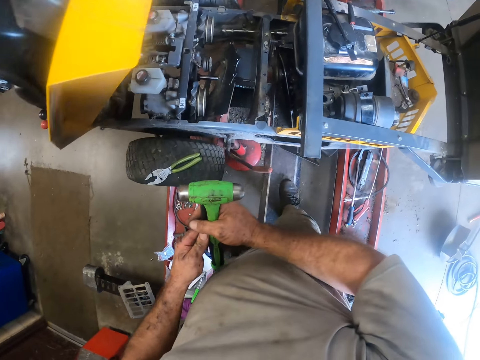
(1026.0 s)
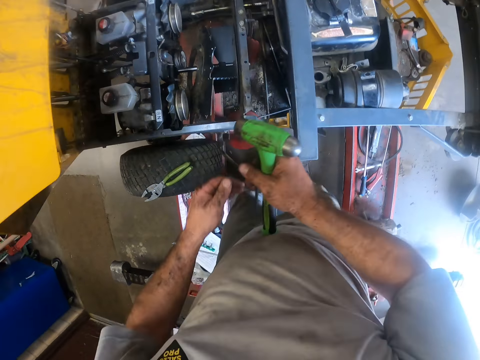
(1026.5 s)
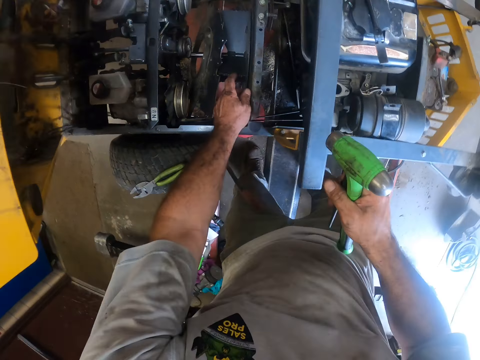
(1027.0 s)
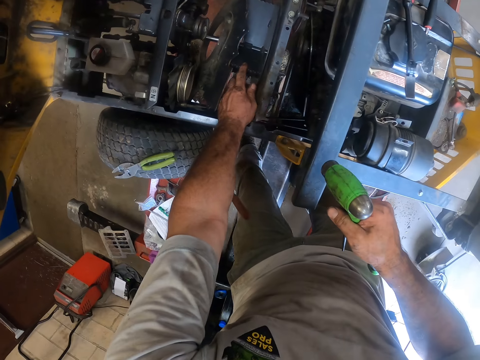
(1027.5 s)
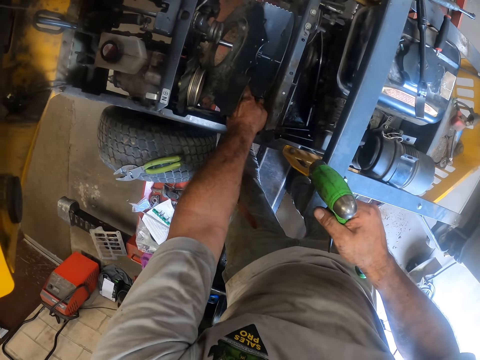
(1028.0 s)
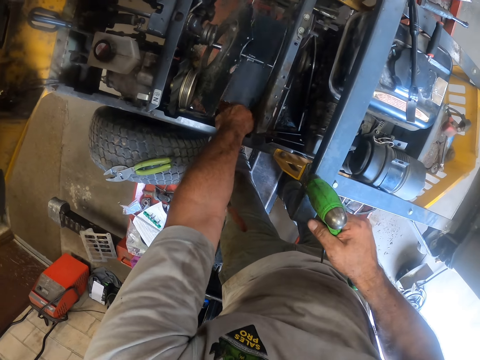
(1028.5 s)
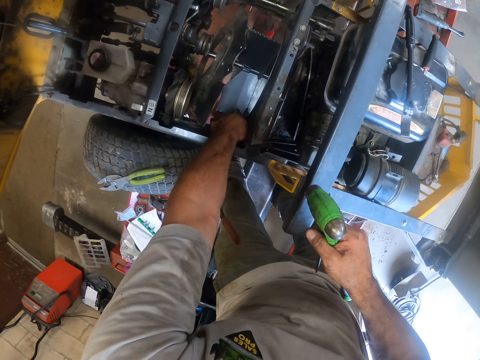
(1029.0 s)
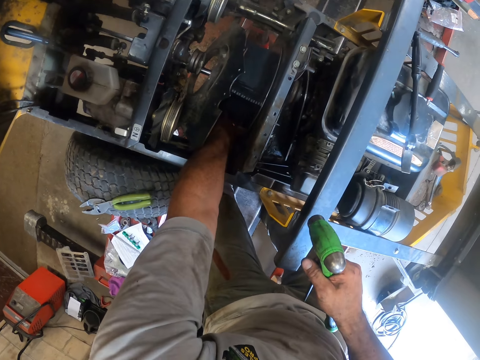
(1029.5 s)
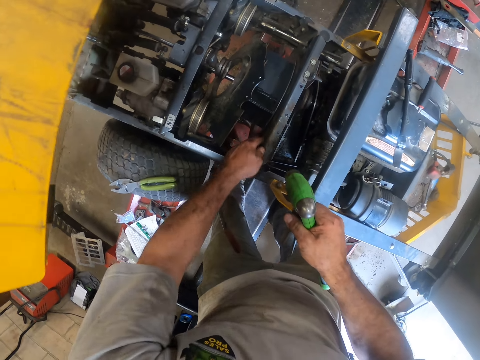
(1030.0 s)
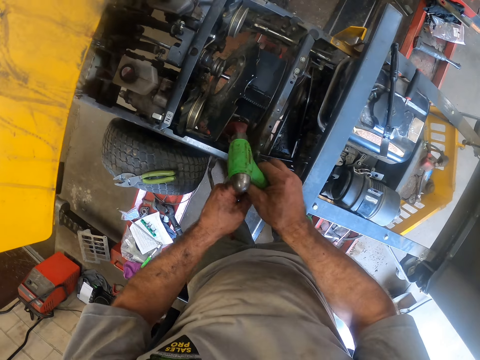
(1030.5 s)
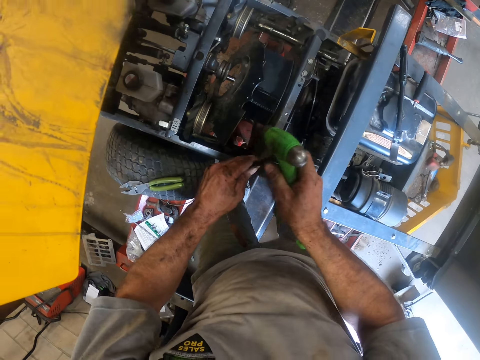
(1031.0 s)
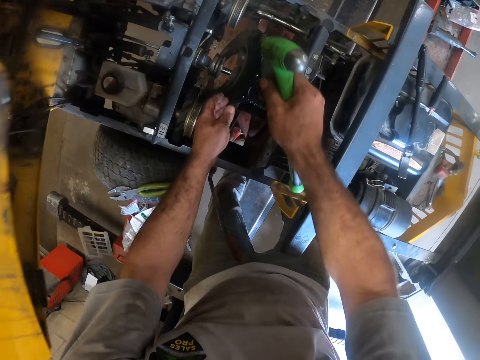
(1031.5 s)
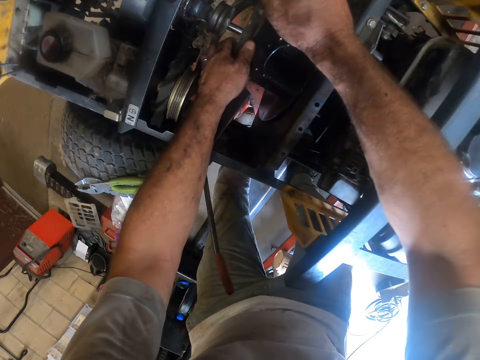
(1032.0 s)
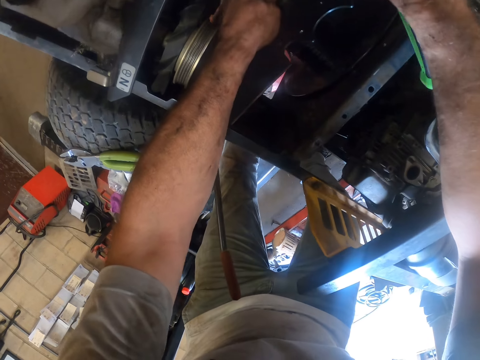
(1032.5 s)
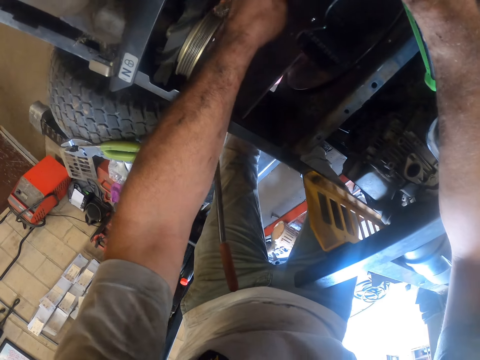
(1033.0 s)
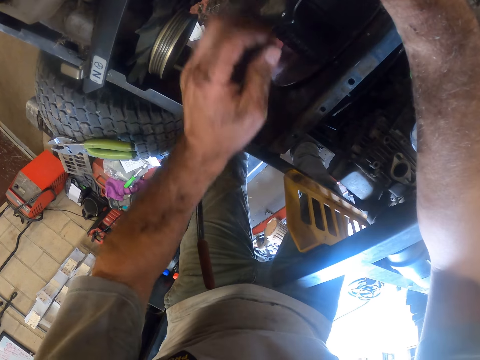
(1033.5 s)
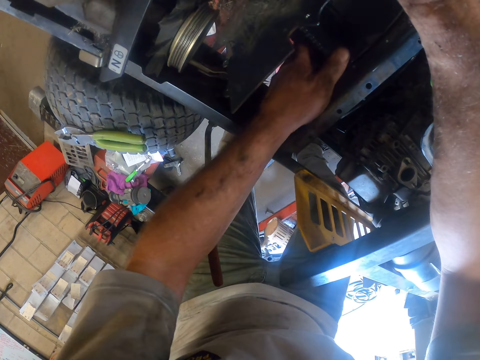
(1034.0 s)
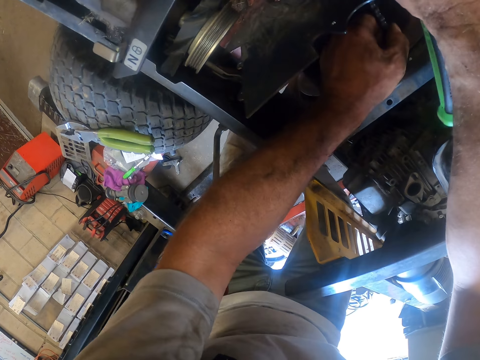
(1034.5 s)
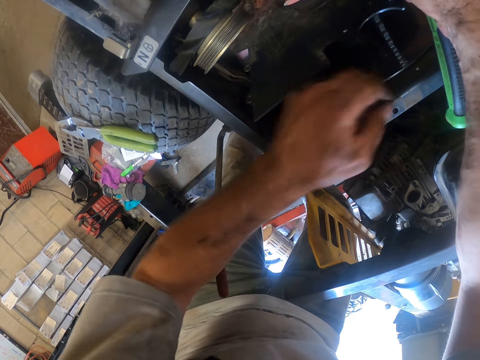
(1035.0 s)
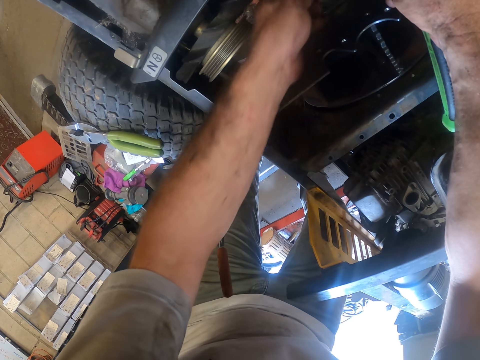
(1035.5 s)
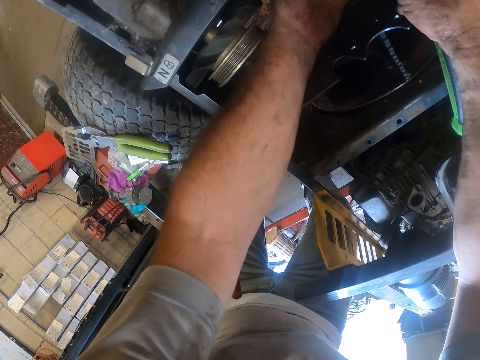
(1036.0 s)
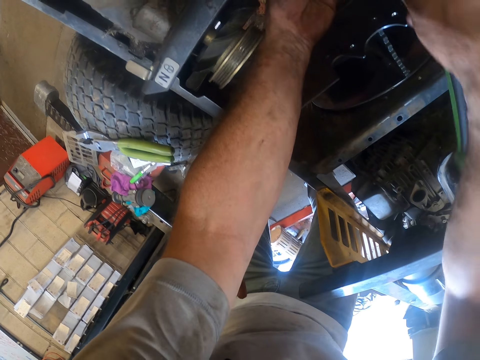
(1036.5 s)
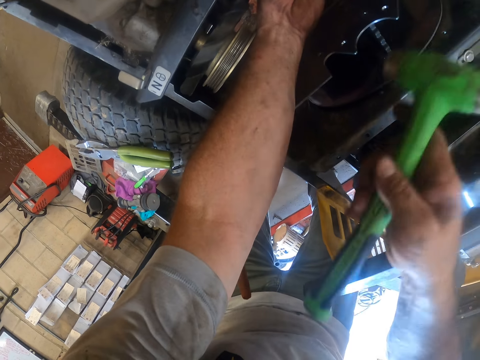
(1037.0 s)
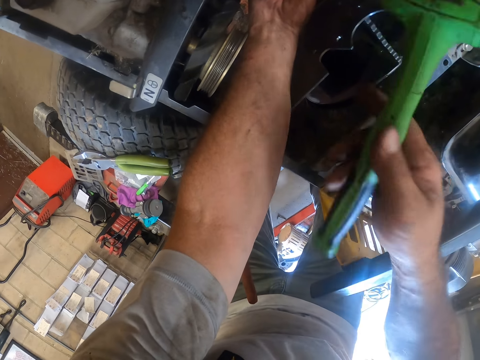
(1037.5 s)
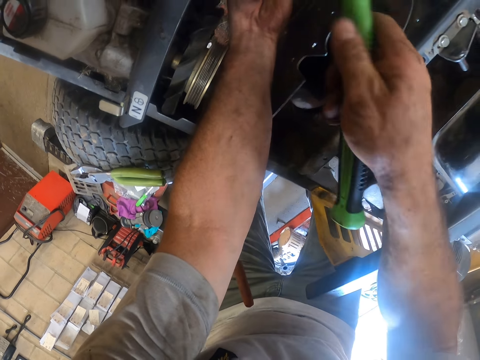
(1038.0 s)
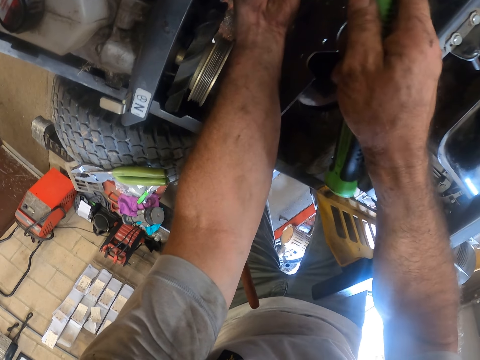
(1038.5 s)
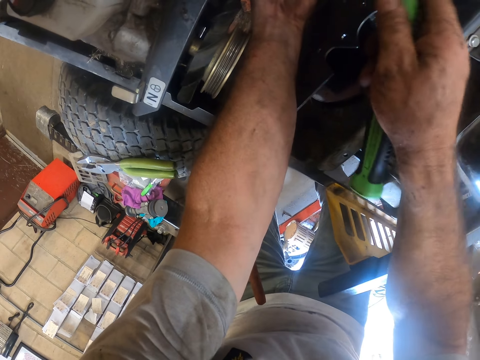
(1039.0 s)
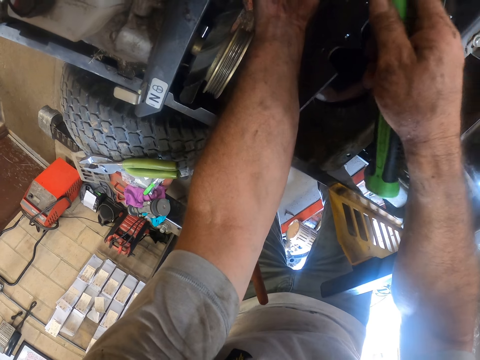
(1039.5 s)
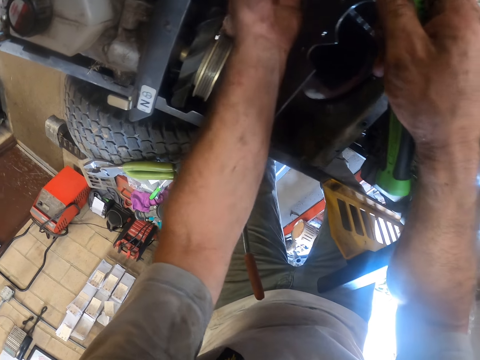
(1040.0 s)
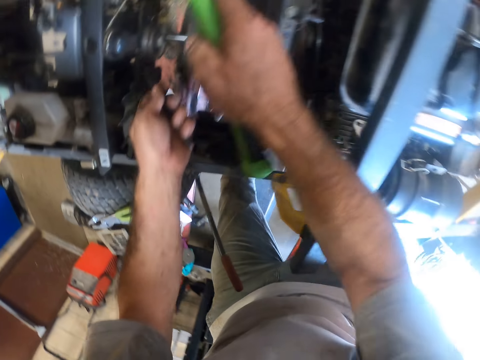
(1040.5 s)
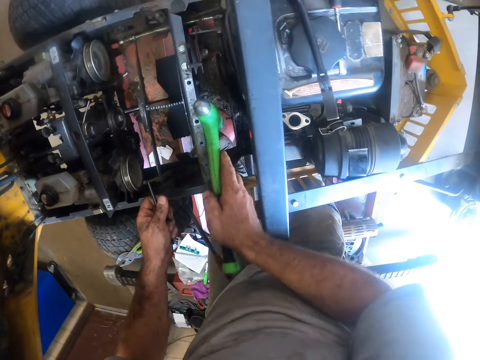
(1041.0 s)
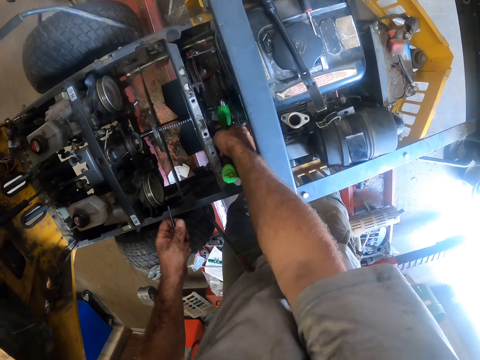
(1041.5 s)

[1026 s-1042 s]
The camera wearer touches the lawn mower fan with his left hand. He rotates the propeller. He holds something. He fixes the lawn mower with his left hand. He hammers something. He fixes the lawn mower with the hammer and the chisel.

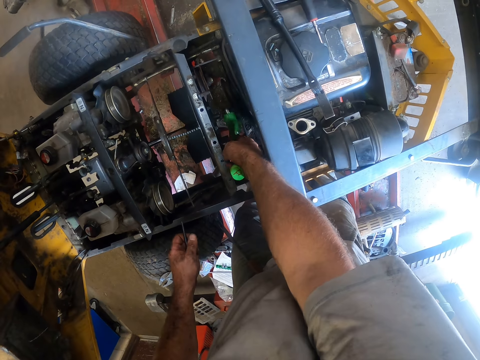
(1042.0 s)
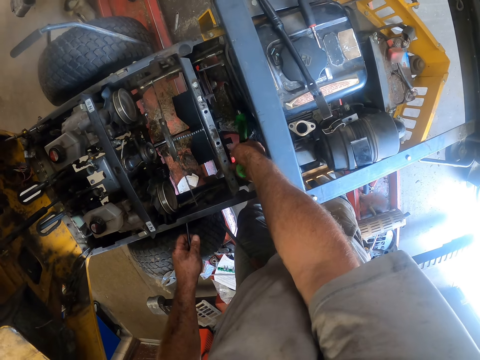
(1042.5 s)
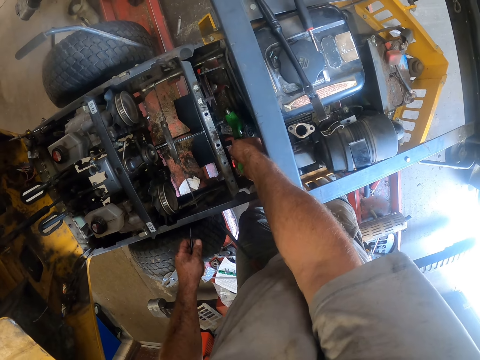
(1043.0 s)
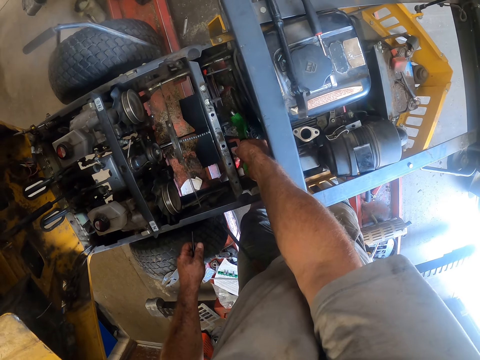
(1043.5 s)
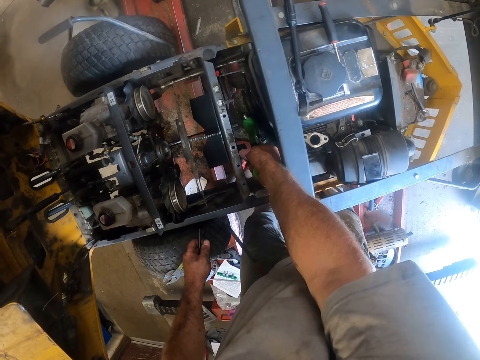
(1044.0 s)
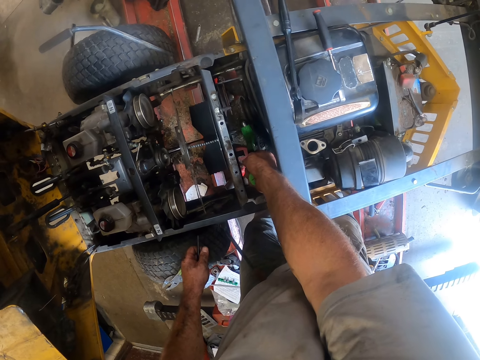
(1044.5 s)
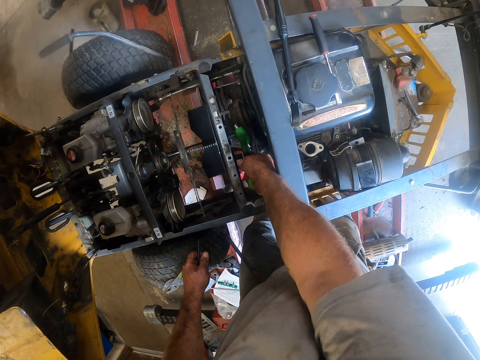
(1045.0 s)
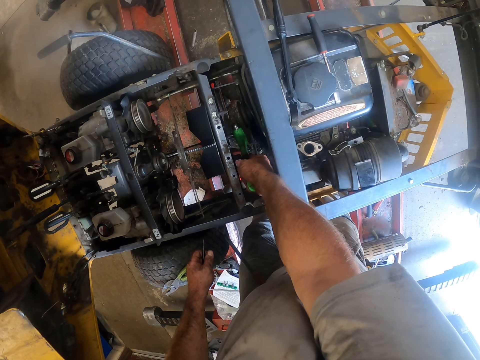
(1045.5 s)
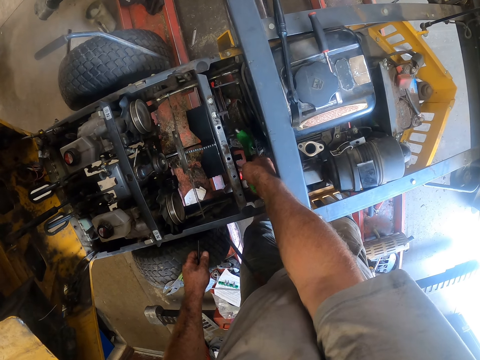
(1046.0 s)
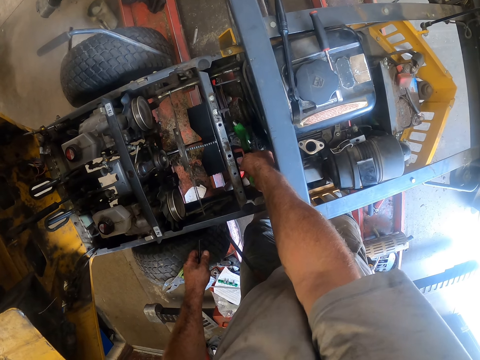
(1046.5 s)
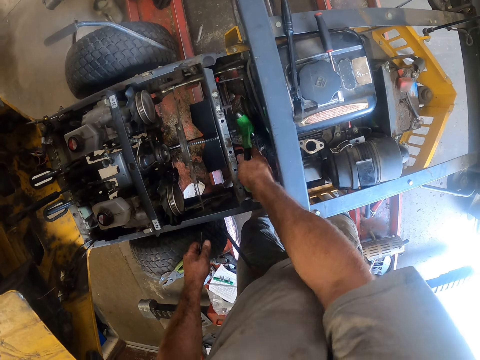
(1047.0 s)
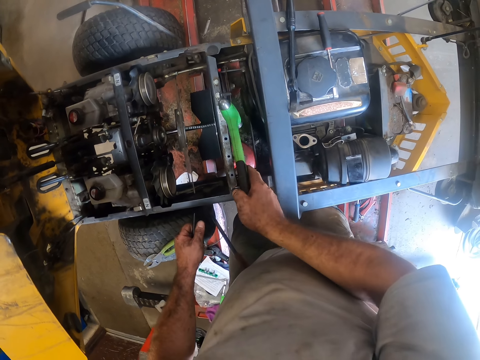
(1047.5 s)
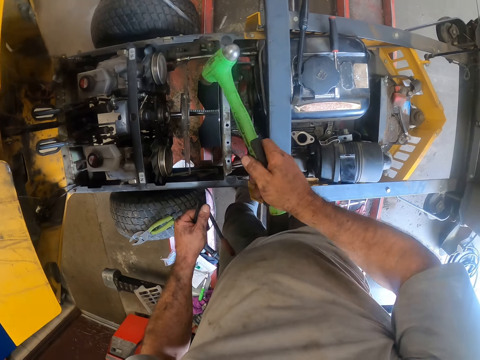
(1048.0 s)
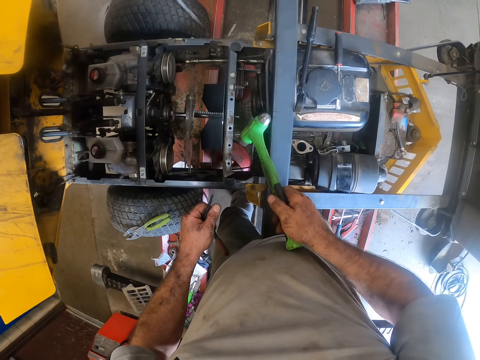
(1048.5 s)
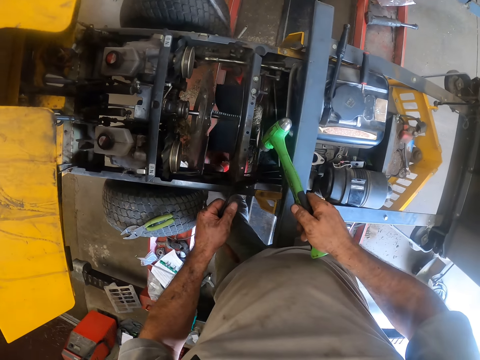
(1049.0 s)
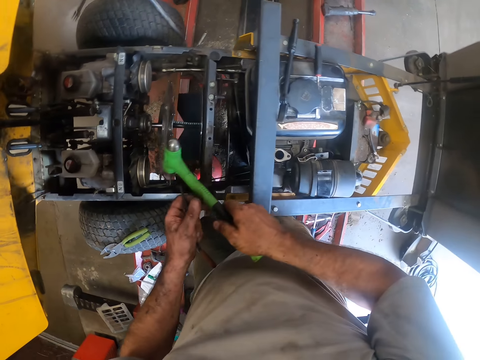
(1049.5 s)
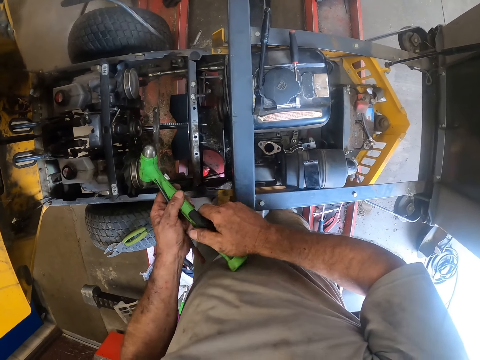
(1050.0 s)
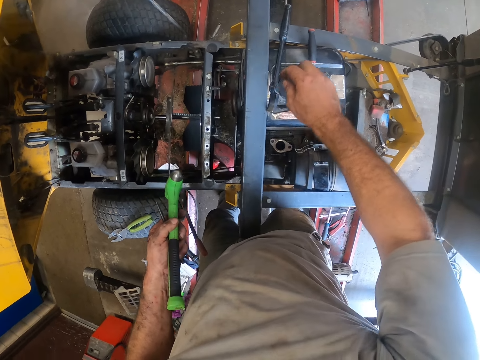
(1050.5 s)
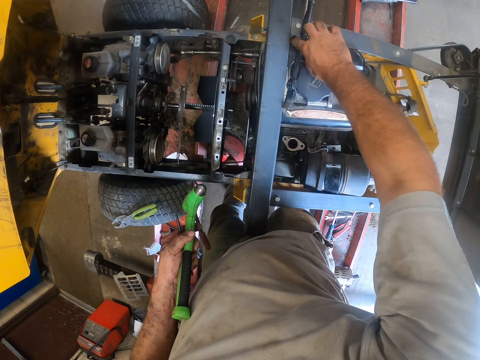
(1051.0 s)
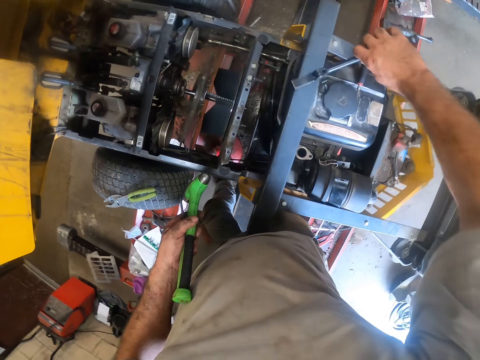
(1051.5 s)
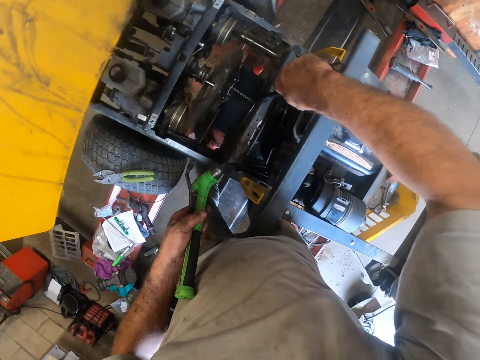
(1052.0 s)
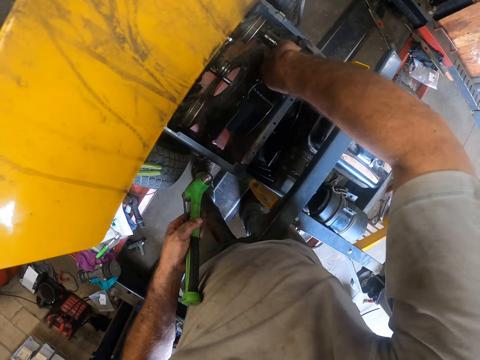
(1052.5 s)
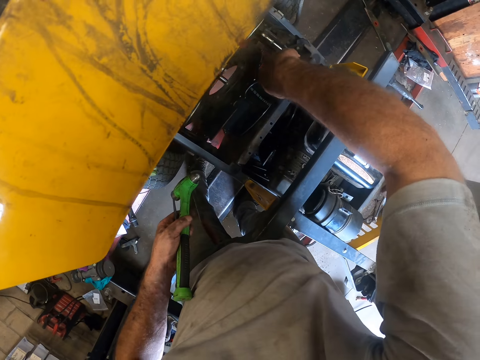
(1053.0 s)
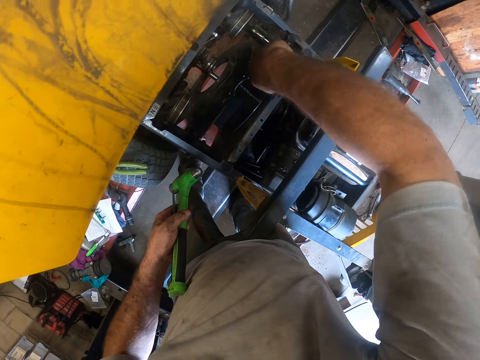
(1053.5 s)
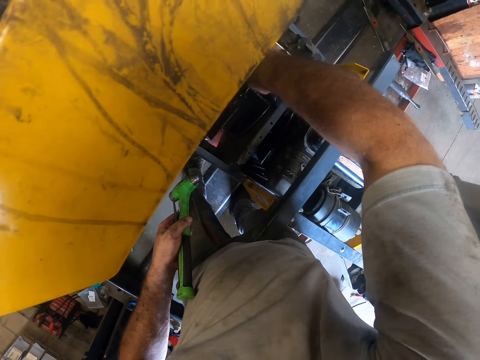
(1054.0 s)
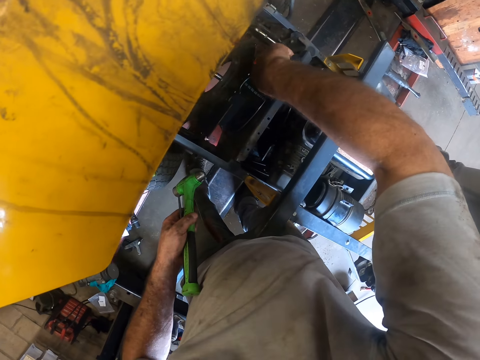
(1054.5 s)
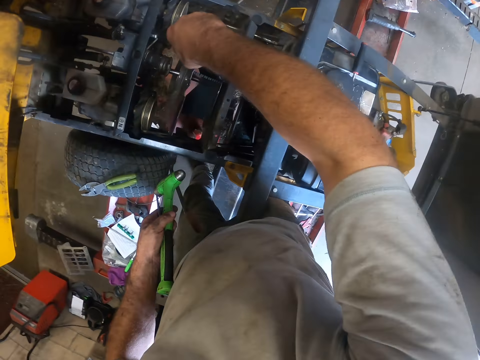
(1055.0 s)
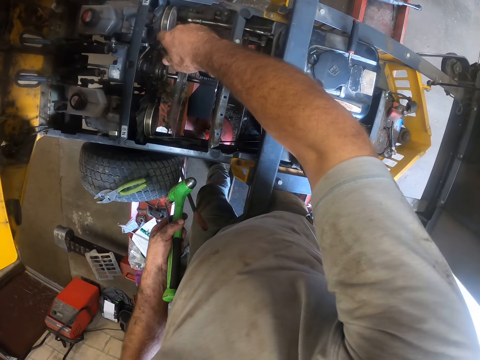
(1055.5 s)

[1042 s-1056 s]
The camera wearer knocks at a point with the hammer. They pick up the spanner from the lawn mower fuel tank. They fasten something. They fix the lawn mower with the spanner.
